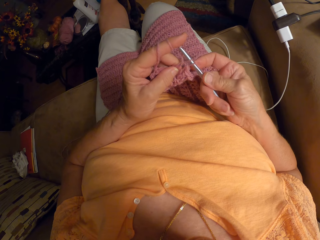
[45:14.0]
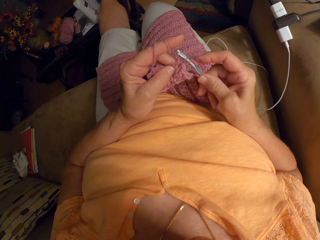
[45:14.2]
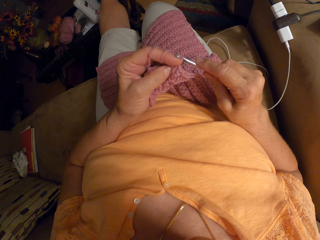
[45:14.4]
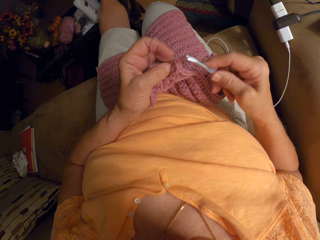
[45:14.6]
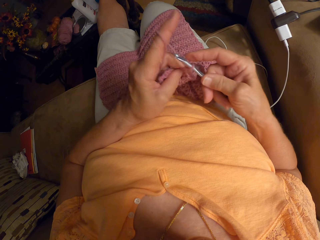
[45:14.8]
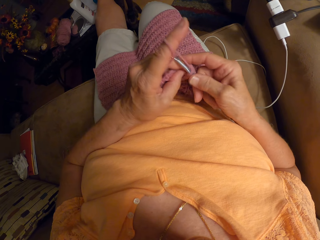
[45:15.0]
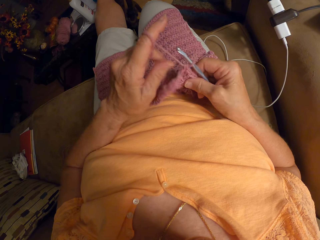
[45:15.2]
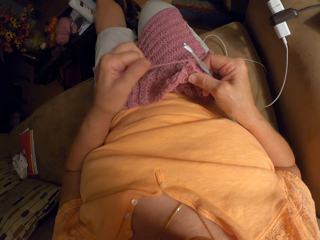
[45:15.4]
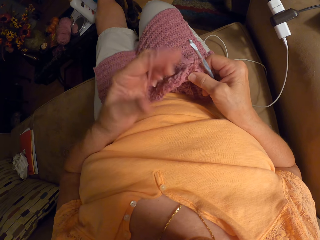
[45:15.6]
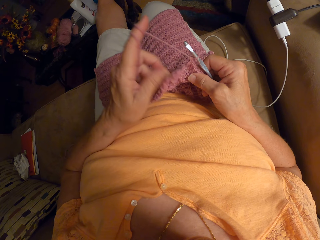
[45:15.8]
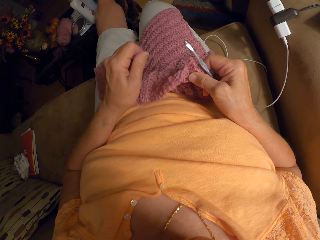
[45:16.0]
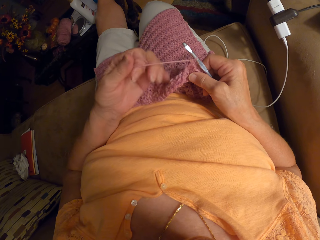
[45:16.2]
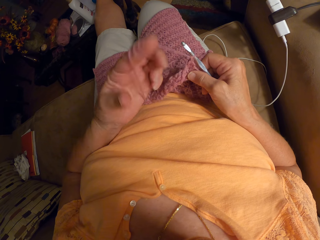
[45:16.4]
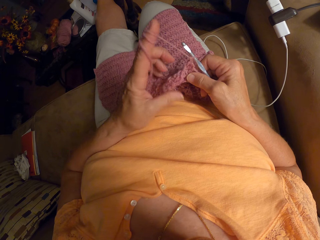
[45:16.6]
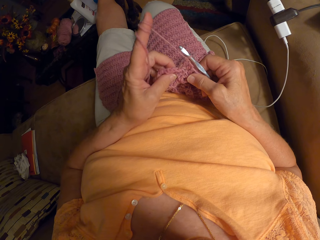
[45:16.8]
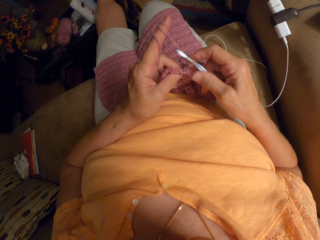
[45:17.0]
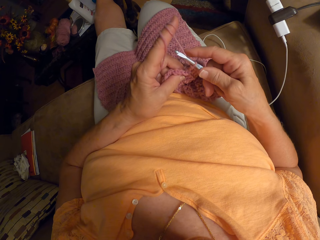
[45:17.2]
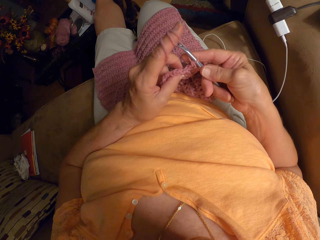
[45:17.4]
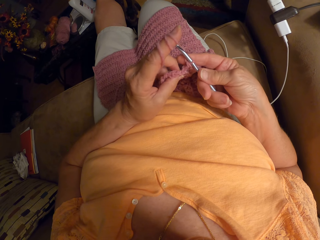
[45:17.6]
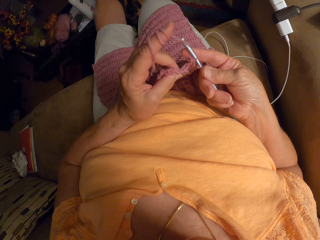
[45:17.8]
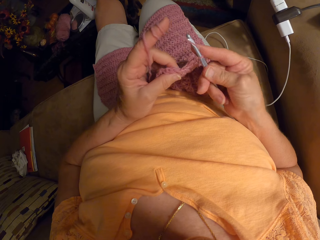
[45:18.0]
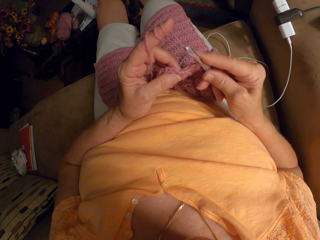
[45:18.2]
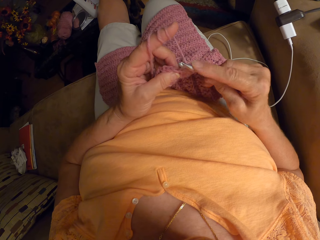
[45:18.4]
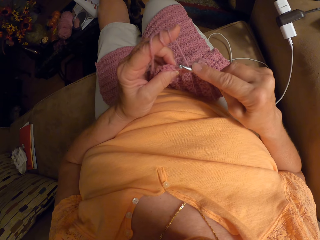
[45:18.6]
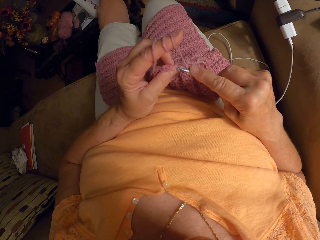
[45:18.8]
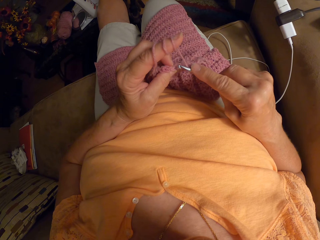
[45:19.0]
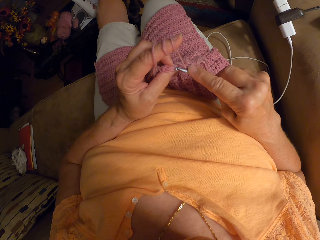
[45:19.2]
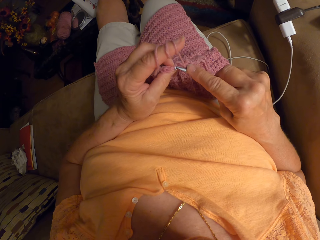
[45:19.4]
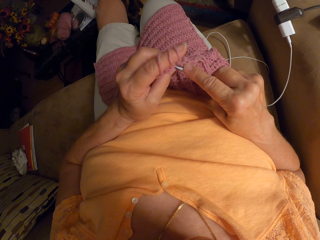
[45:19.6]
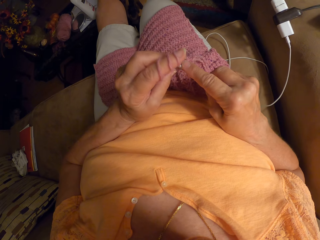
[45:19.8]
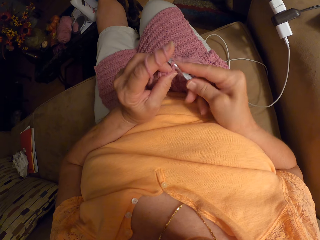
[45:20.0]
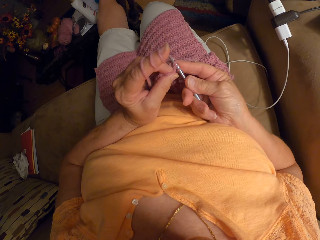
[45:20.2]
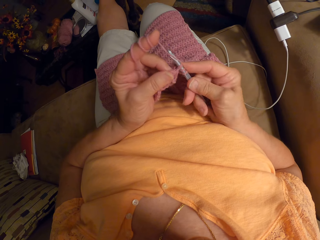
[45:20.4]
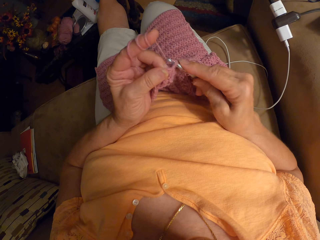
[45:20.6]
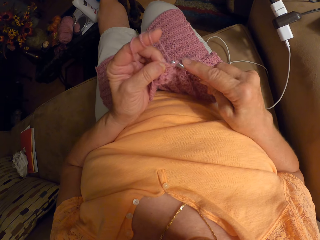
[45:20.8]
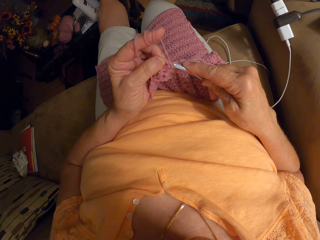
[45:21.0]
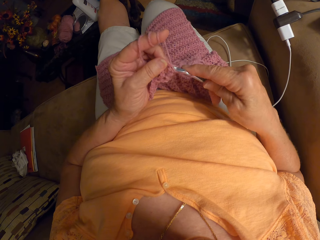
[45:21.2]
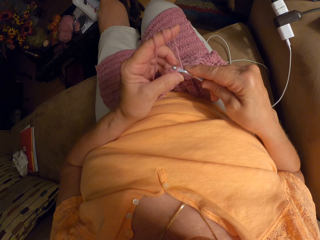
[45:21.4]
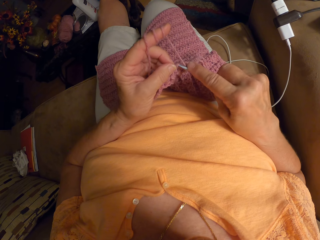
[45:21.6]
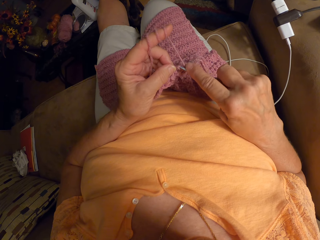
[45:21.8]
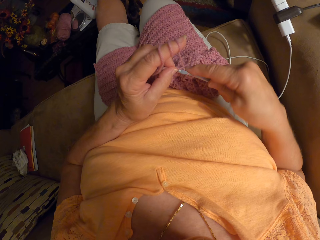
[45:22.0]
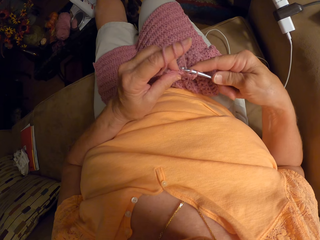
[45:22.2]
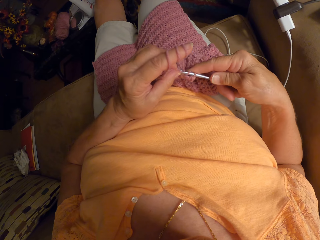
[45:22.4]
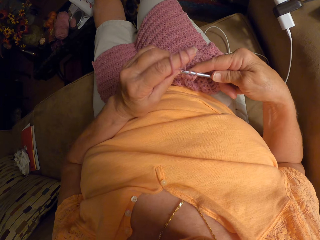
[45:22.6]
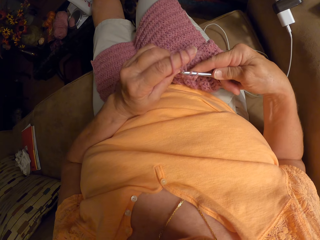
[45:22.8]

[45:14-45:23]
The camera wearer rotates a string round the finger. She adjusts the yarn on her finger. She weaves a fabric. She crochets with the yarn.

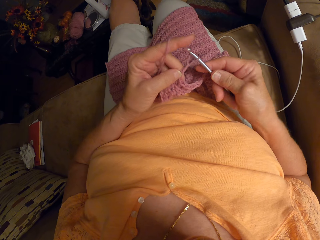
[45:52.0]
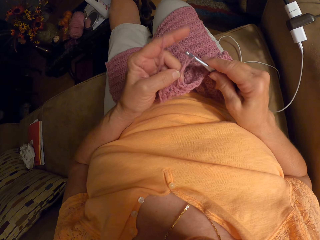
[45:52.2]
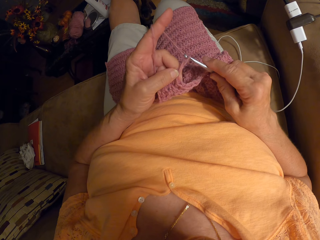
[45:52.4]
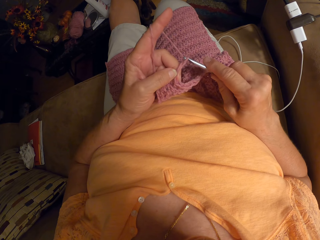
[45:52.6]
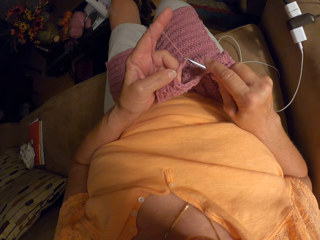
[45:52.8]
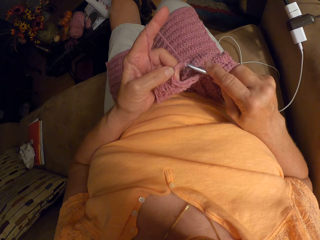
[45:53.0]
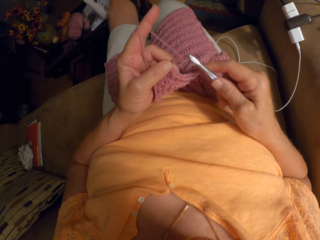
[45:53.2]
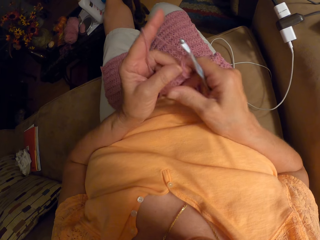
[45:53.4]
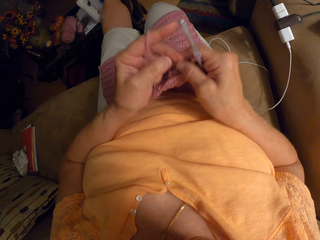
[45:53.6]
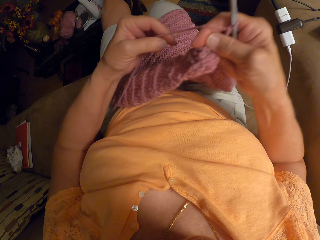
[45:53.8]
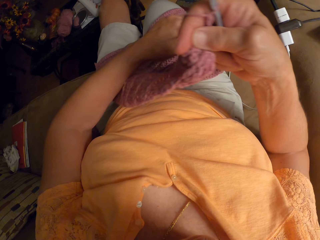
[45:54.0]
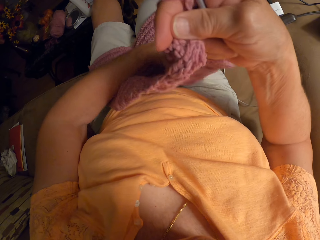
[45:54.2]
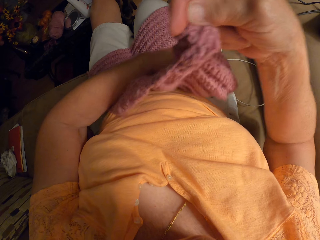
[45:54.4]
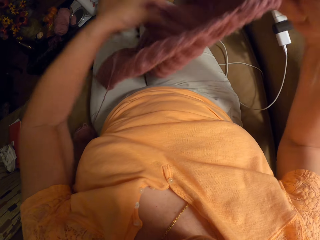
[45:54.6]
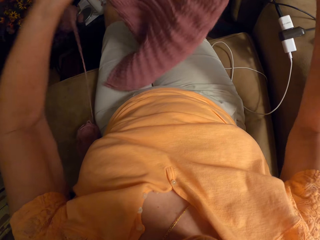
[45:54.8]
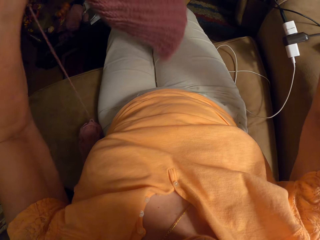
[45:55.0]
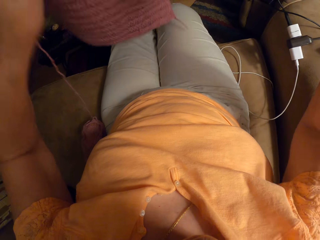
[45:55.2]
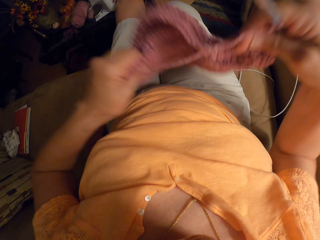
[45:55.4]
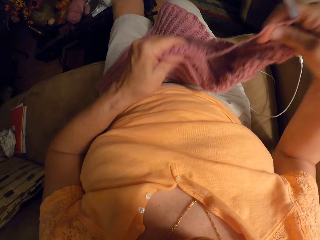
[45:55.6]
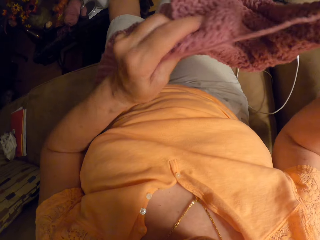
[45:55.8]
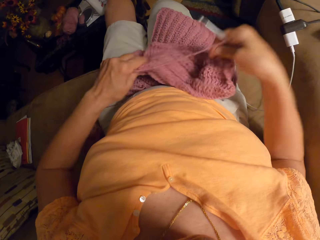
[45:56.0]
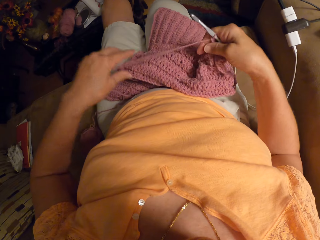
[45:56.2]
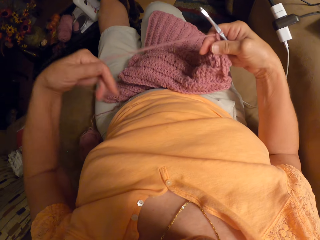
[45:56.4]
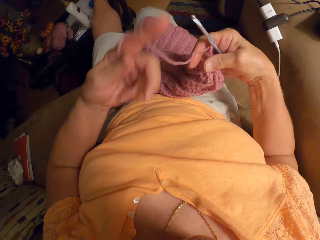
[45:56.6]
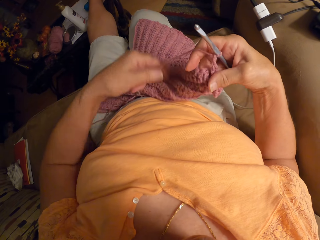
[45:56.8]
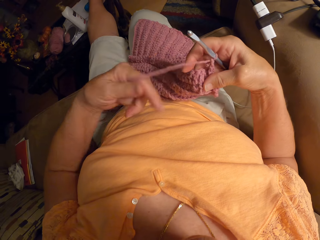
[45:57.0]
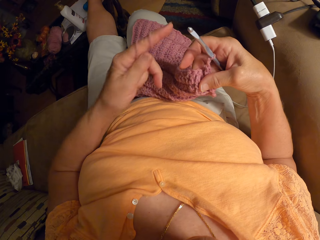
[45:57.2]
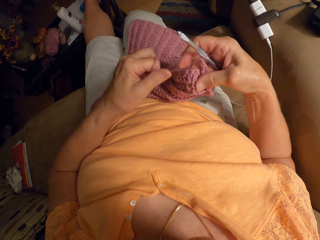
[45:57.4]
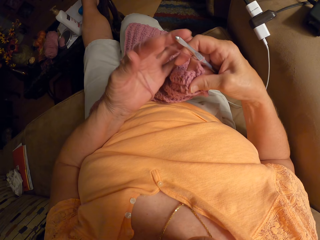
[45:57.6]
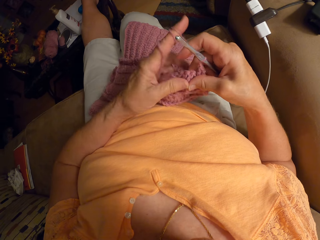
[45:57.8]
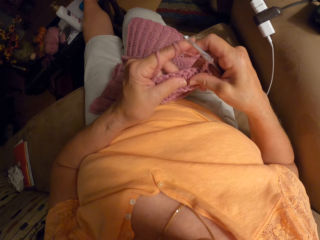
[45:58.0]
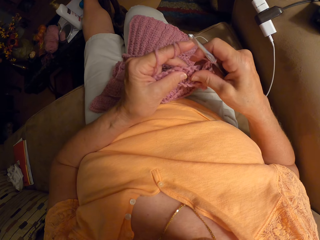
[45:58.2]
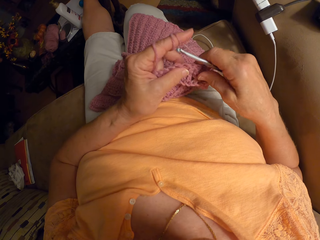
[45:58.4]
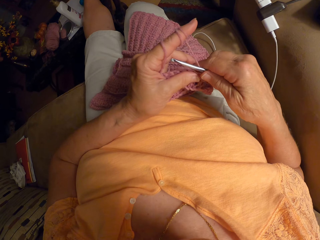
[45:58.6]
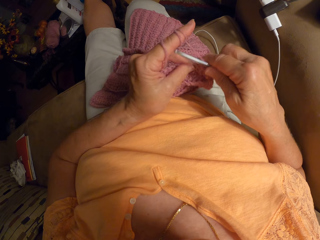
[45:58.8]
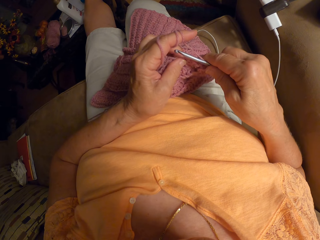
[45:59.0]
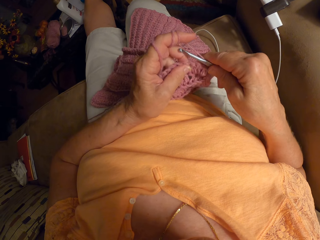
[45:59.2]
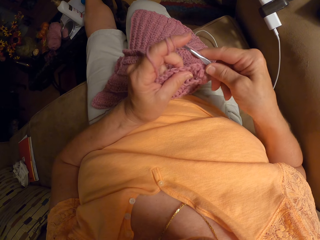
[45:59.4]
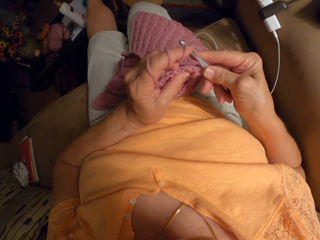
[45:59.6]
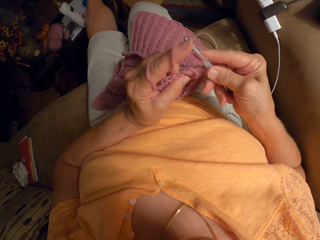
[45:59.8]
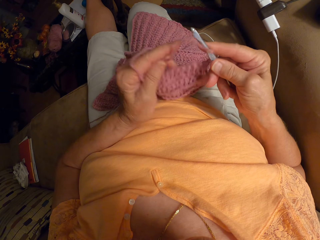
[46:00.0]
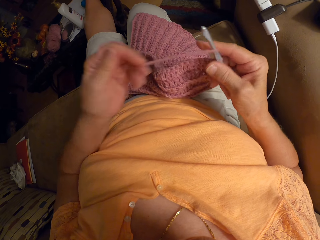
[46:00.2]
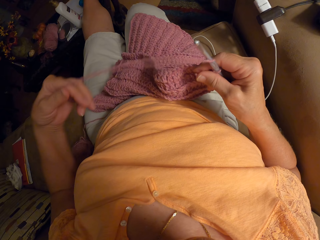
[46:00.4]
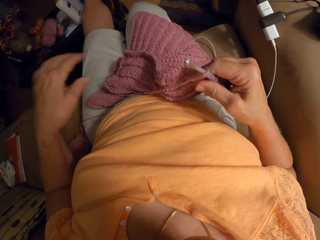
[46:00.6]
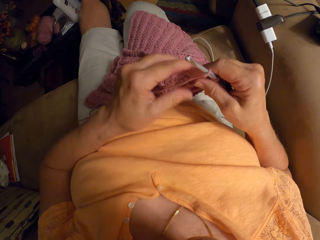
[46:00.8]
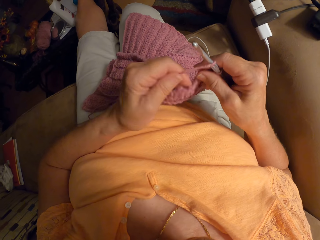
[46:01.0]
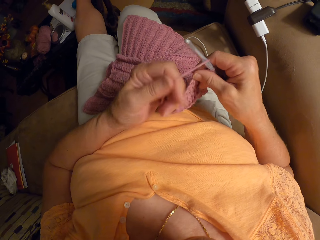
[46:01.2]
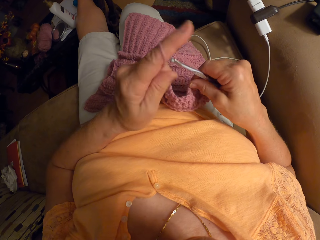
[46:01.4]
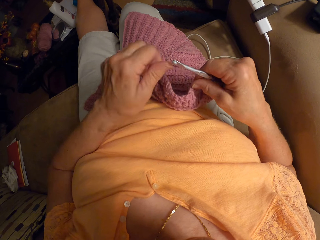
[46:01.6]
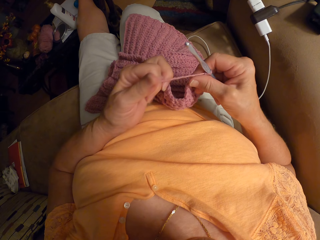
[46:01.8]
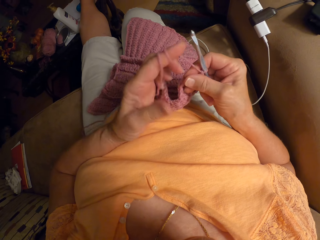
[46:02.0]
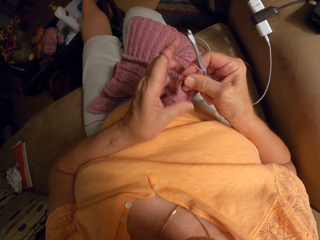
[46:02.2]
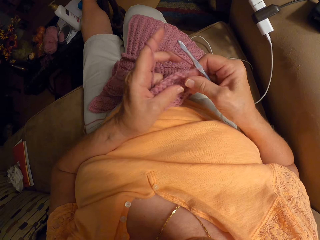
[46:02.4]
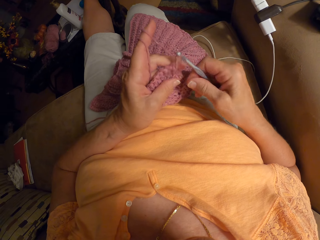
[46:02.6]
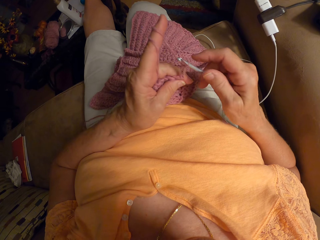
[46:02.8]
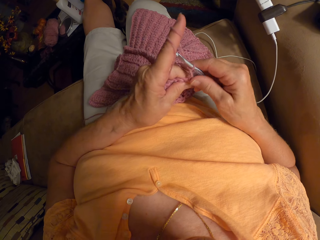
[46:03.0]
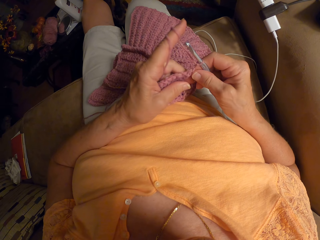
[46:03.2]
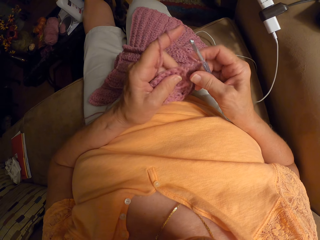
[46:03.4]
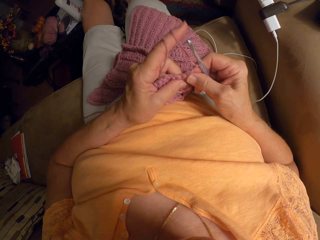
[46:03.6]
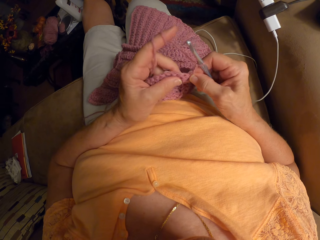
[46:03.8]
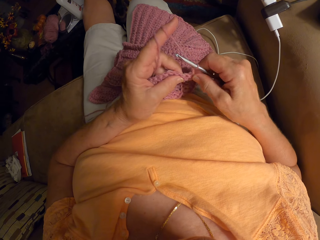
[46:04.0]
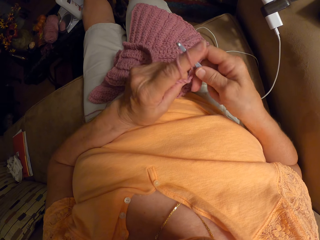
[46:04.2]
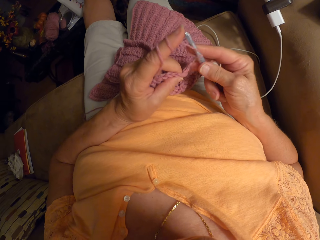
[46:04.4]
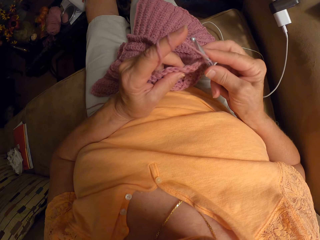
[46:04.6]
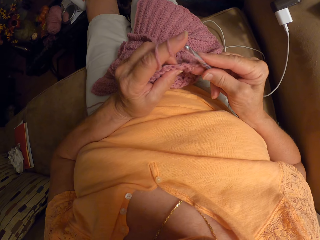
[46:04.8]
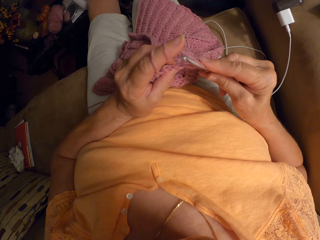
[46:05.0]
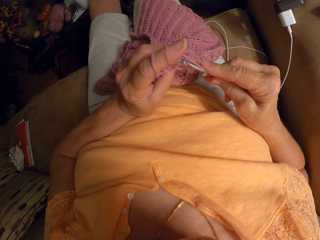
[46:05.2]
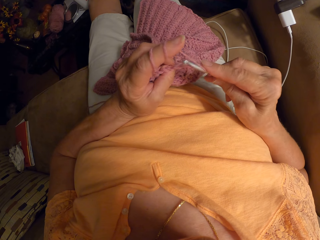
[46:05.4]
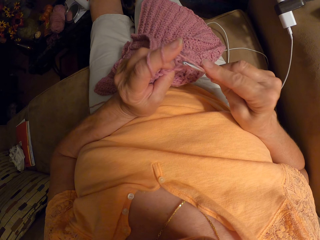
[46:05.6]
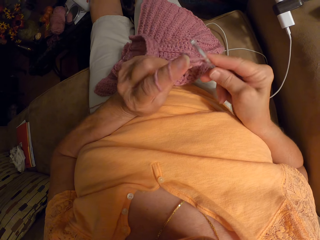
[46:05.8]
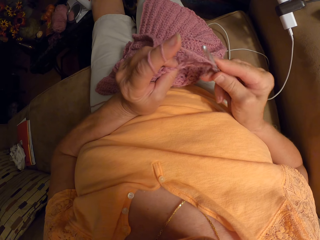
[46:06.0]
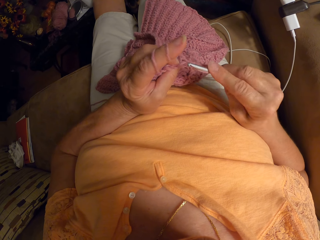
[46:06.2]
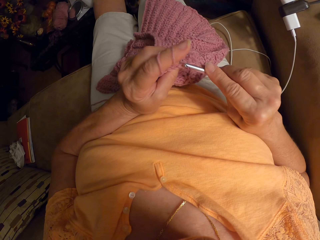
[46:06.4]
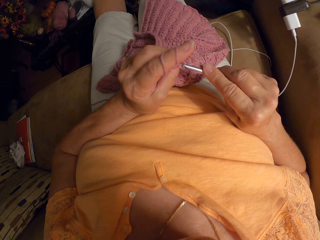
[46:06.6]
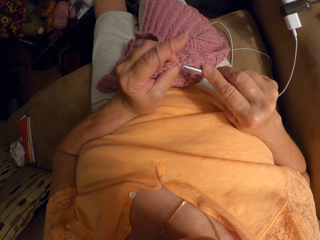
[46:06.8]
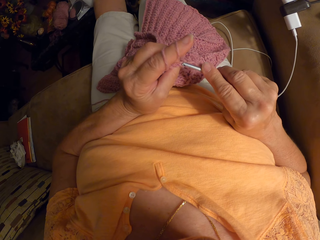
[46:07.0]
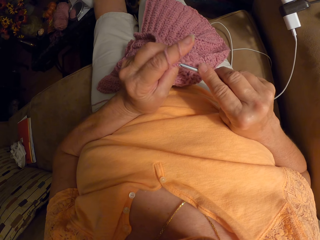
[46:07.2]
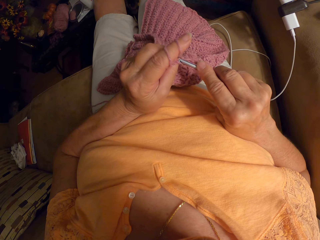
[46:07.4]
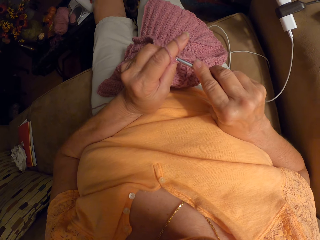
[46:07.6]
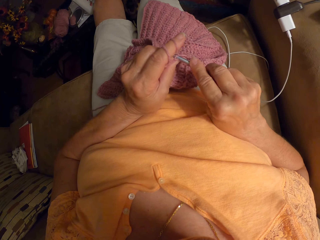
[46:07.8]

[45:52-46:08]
The camera wearer lifts a fabric. She arranges the yarn on her lap. She turns the fabric and places the fabric on her lap. She adjusts a strand of the yarn on her finger. She rotates a string round the finger. She weaves the fabric. She crochets with the yarn.
